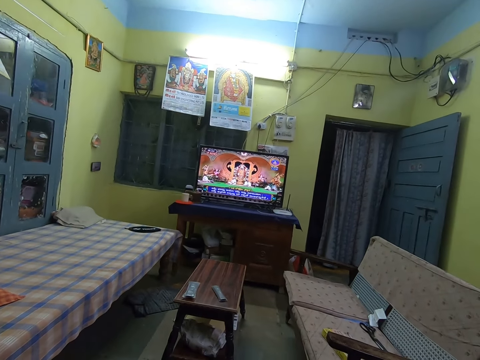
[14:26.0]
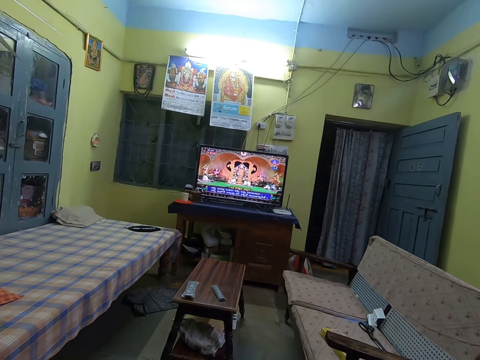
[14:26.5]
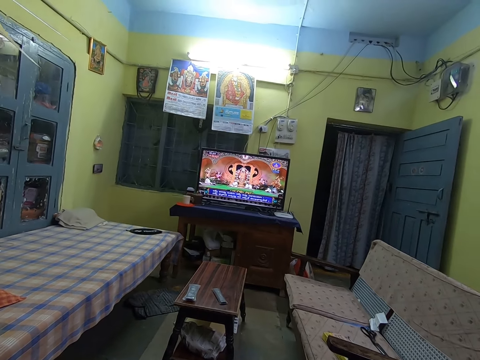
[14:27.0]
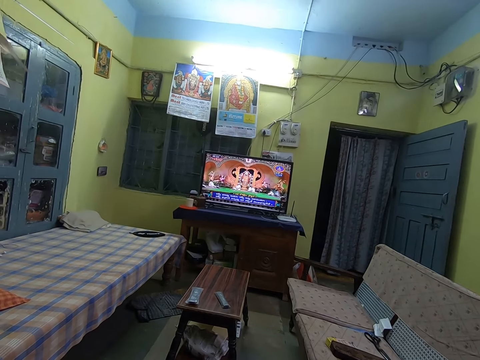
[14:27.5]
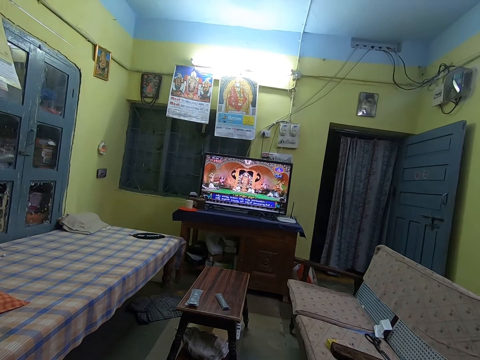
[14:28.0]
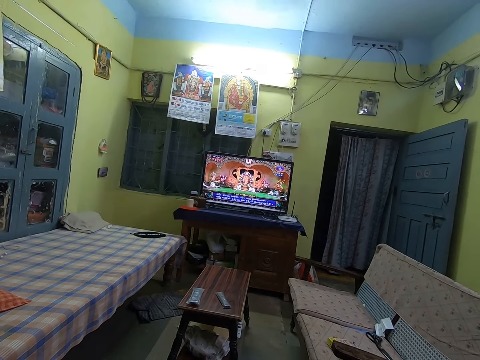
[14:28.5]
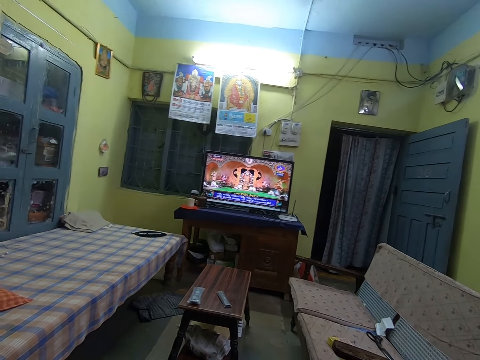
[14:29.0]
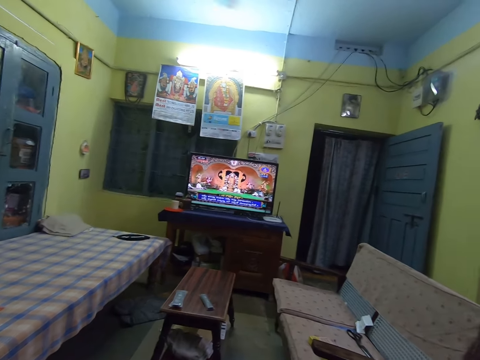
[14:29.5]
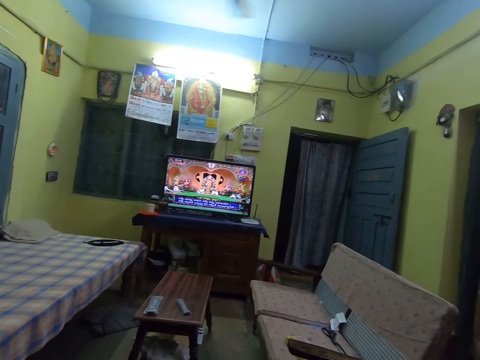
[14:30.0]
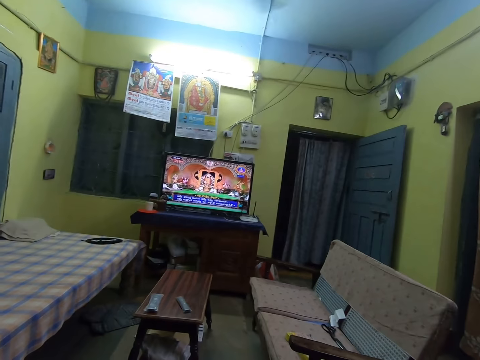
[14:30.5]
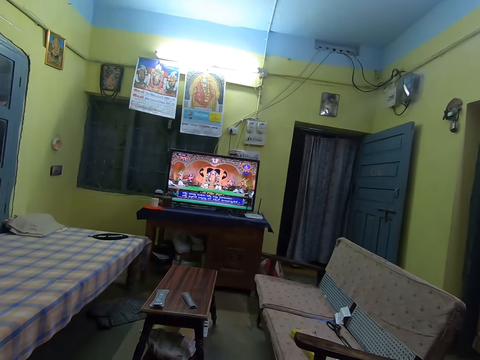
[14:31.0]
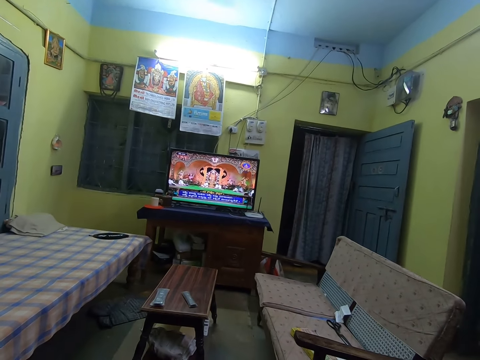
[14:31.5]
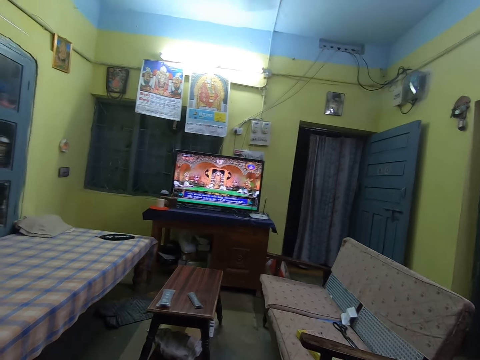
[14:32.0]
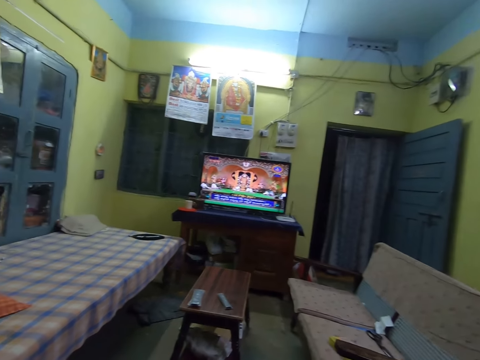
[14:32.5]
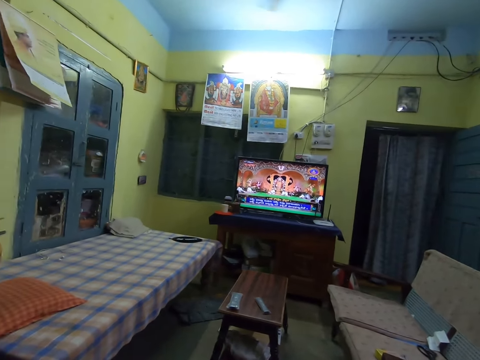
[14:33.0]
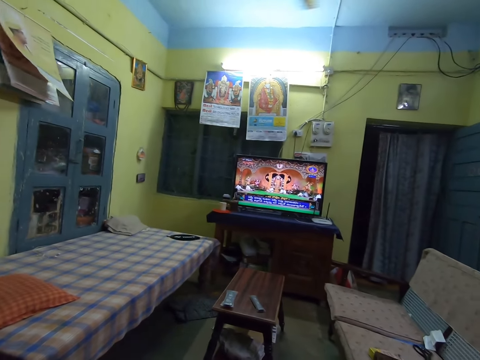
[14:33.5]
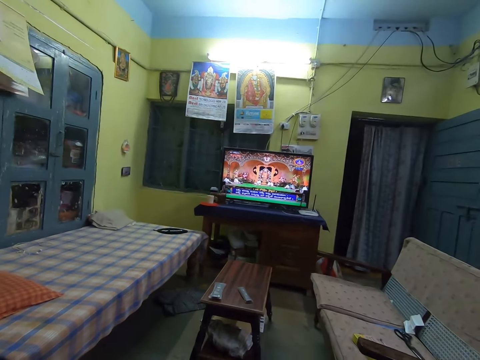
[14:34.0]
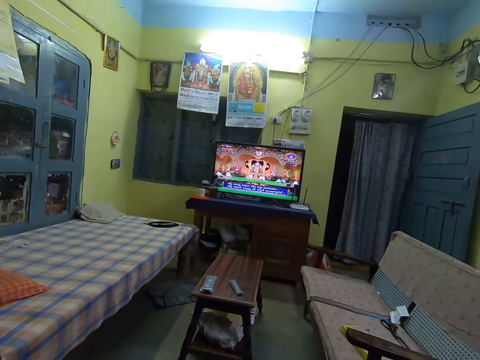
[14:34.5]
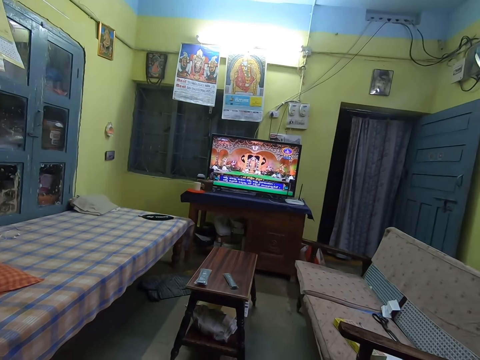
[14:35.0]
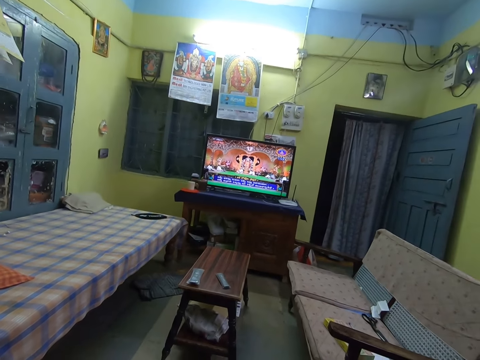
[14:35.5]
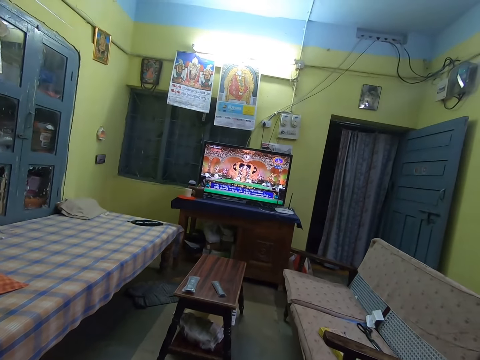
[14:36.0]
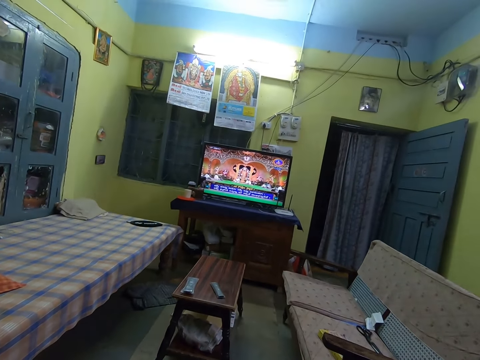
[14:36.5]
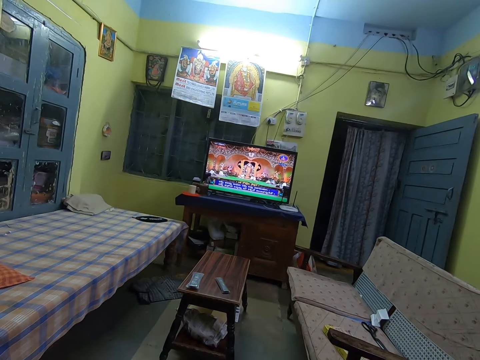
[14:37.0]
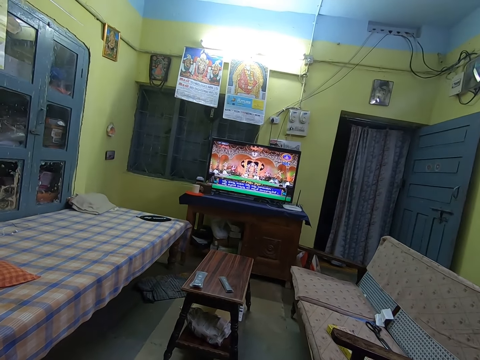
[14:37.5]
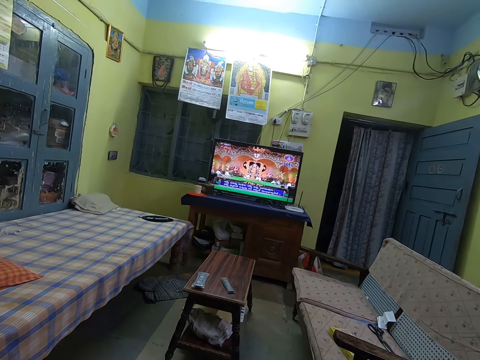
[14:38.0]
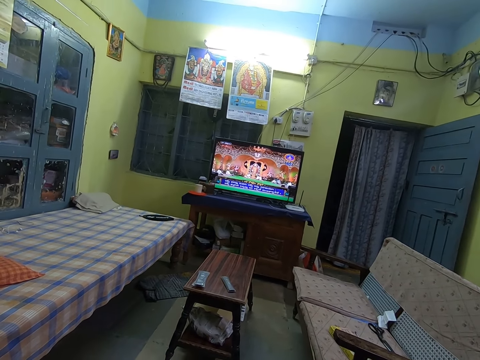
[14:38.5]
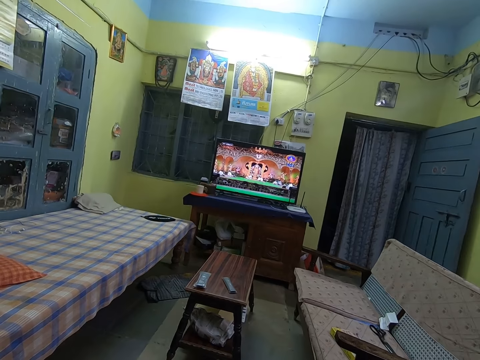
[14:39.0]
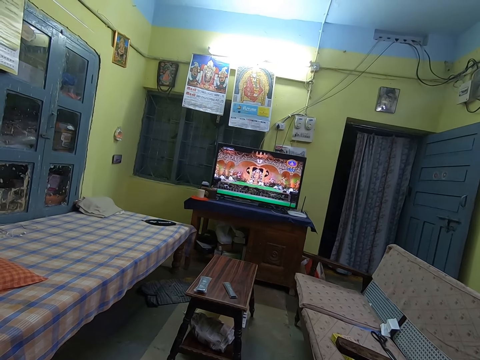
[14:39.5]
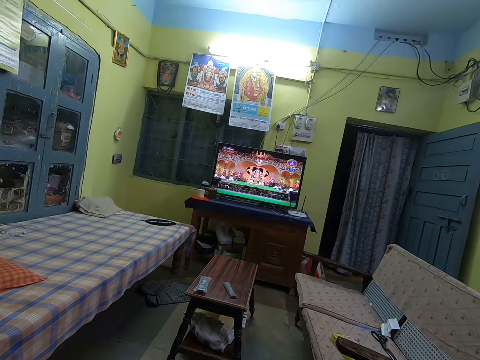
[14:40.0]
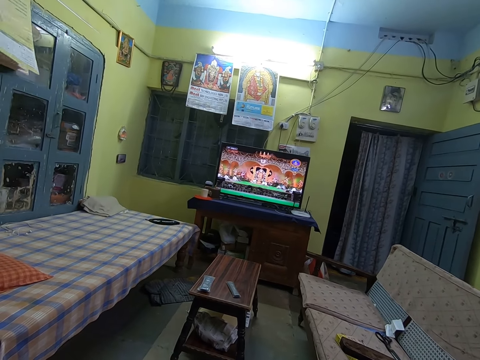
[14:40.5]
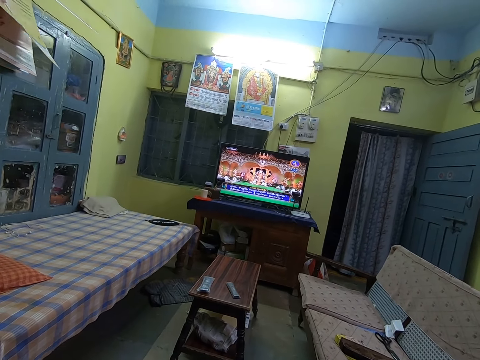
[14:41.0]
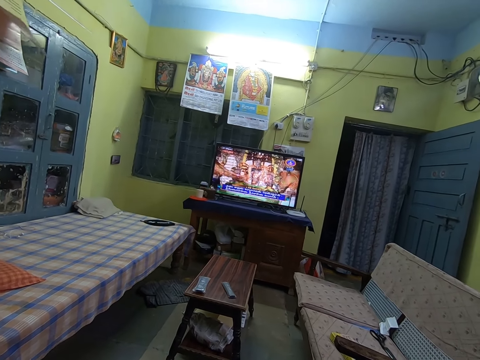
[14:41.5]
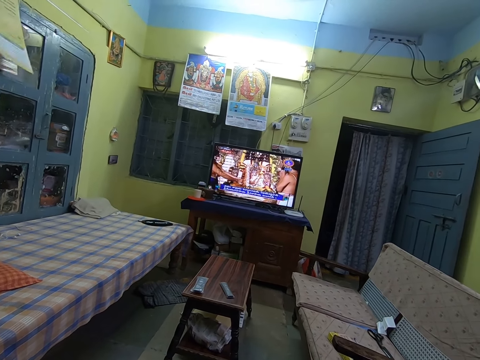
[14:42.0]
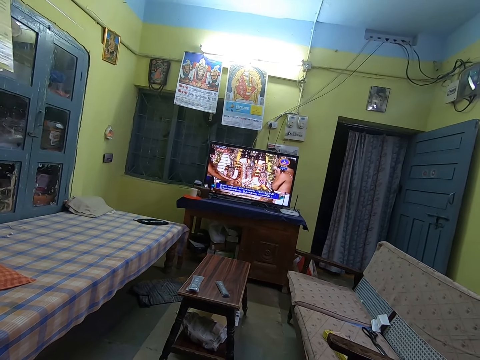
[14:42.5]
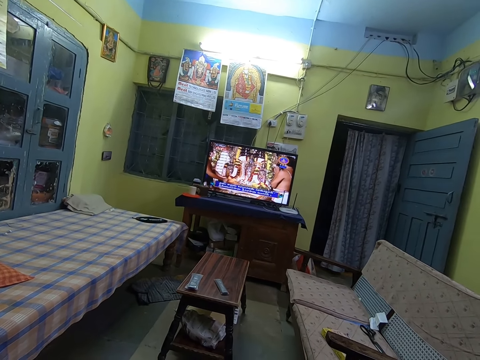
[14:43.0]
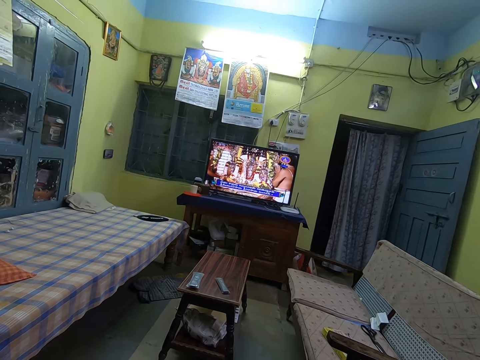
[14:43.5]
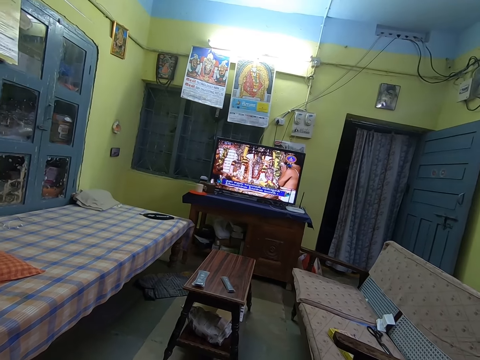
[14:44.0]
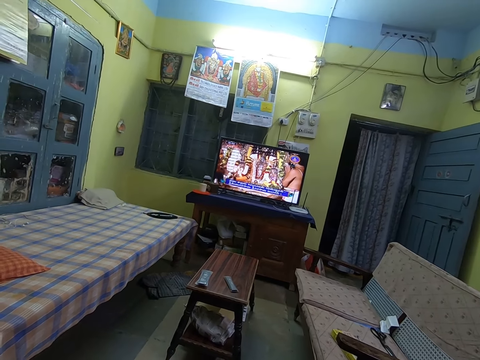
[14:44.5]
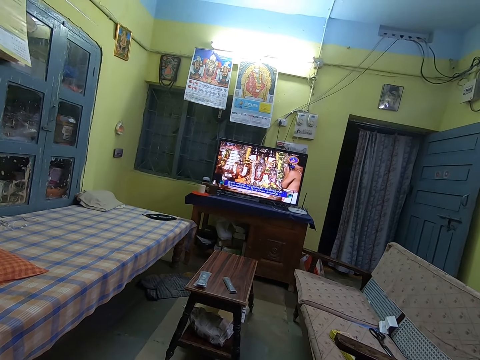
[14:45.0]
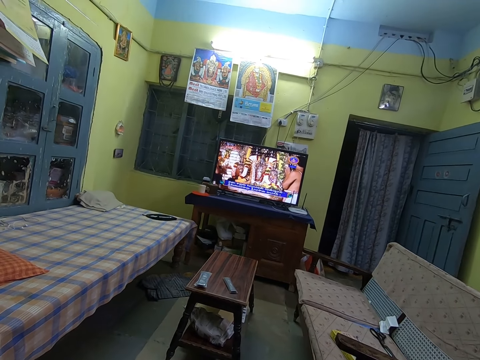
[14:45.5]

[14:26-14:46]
The camera wearer watches the television. They talk. They watch the television.

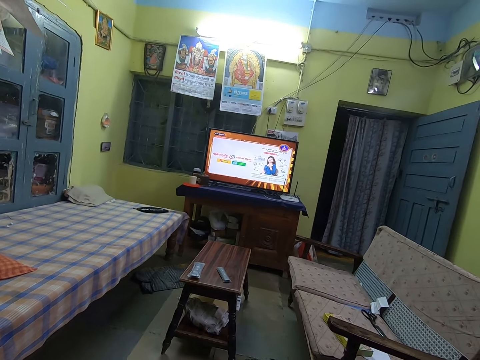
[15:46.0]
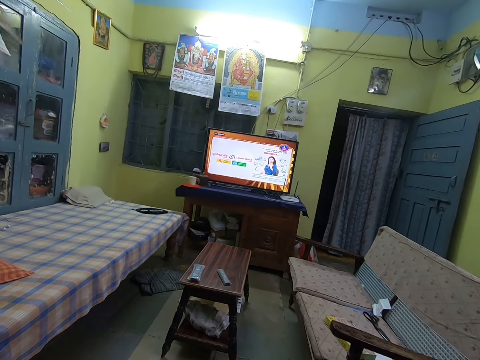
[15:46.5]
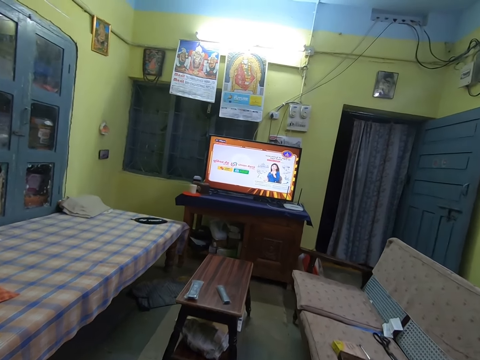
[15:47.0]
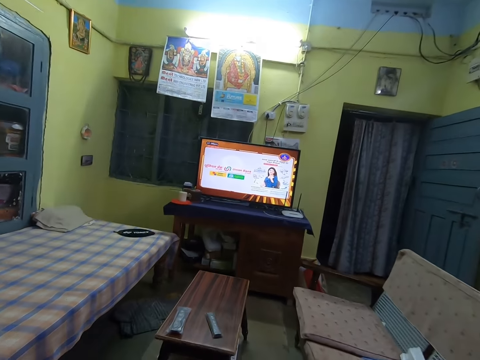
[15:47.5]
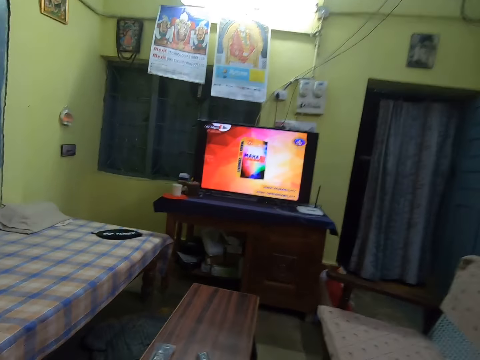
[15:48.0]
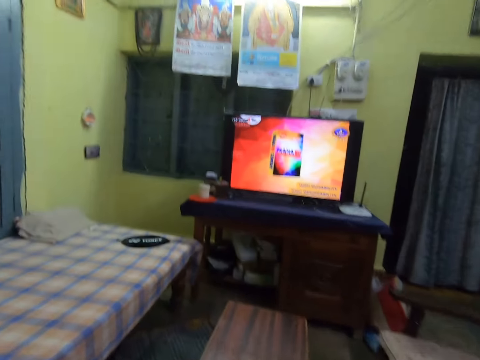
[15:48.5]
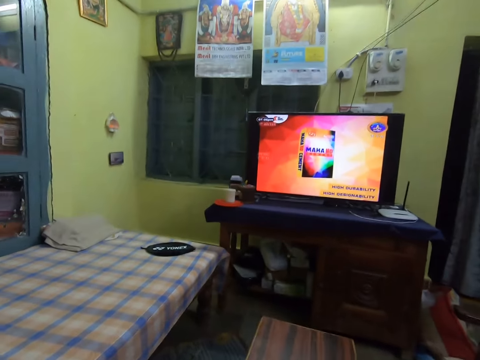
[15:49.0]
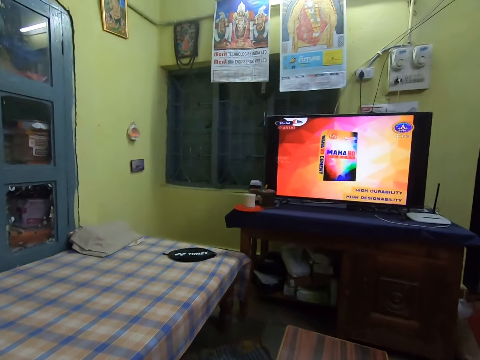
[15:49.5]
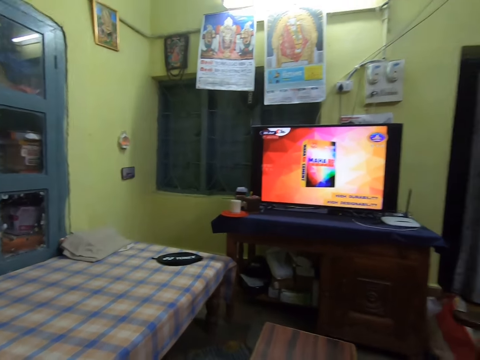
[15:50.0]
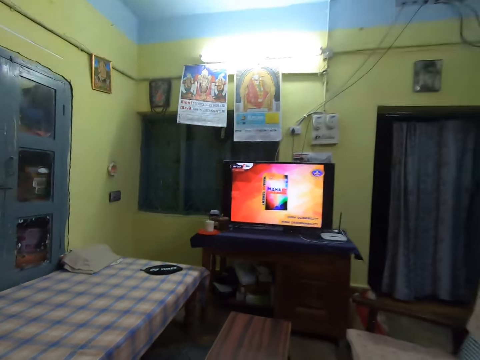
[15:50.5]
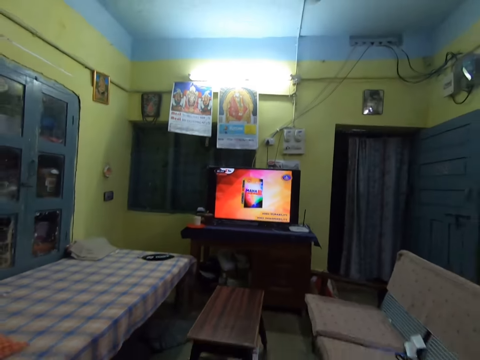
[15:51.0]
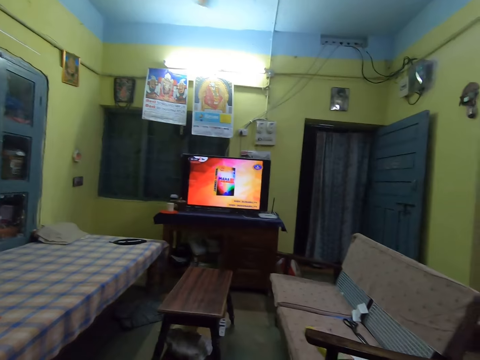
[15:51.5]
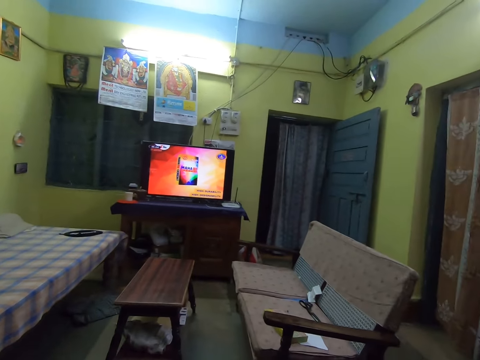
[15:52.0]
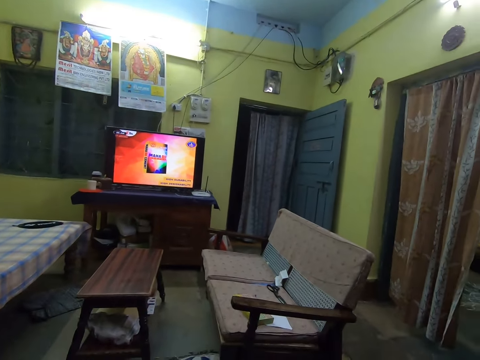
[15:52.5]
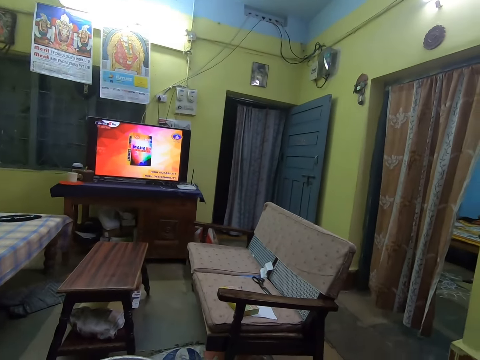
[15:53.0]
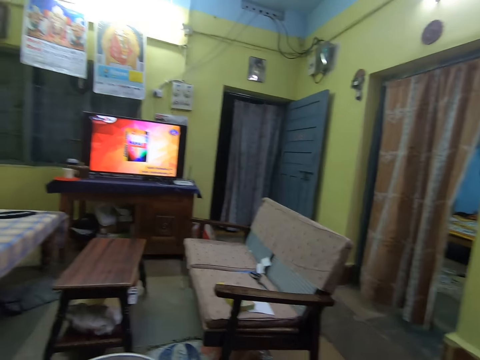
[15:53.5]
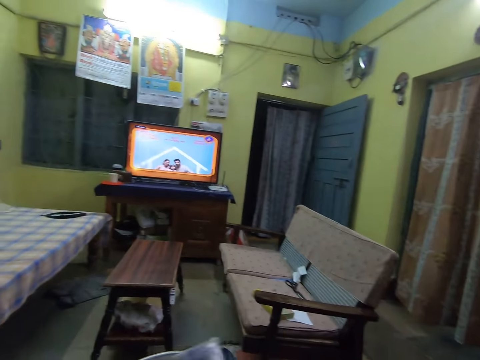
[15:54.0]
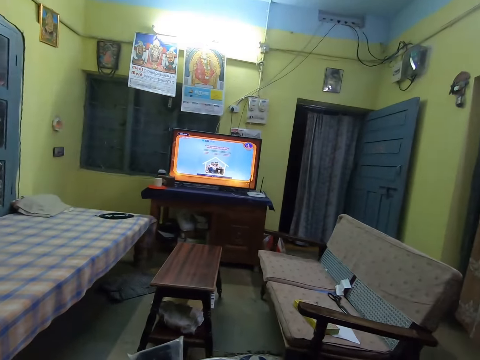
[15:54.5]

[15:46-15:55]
The camera wearer takes a remote control. They move. They look around.
